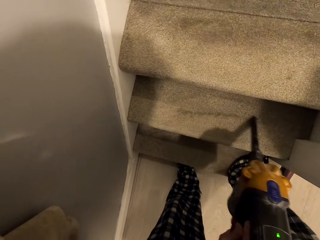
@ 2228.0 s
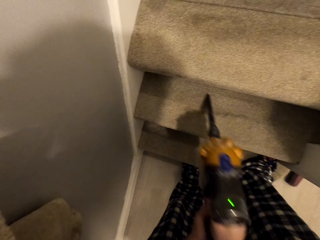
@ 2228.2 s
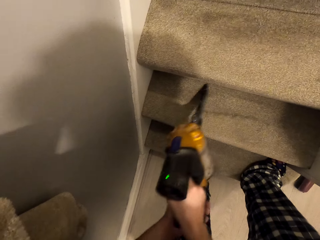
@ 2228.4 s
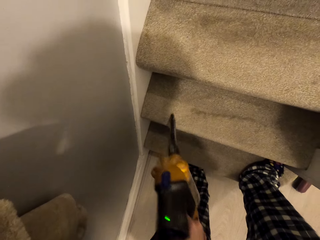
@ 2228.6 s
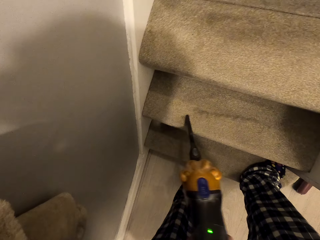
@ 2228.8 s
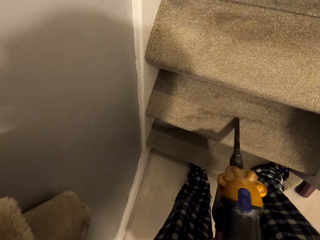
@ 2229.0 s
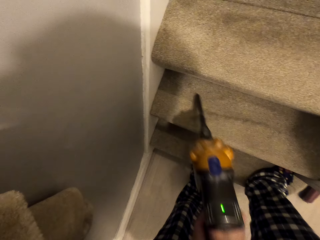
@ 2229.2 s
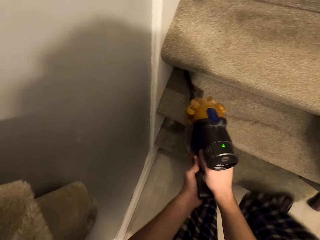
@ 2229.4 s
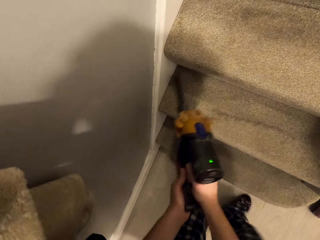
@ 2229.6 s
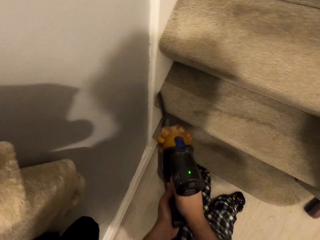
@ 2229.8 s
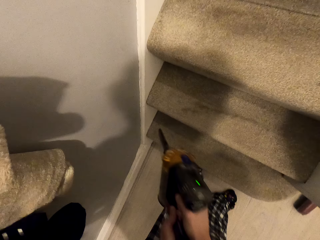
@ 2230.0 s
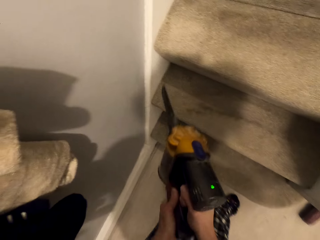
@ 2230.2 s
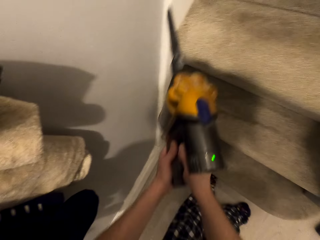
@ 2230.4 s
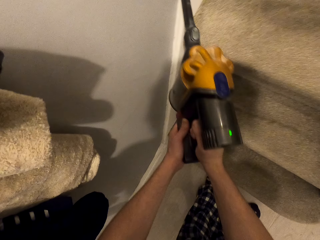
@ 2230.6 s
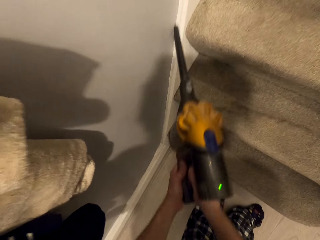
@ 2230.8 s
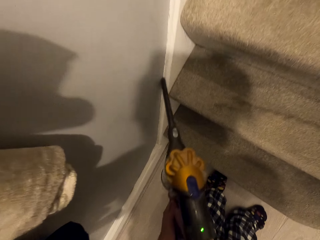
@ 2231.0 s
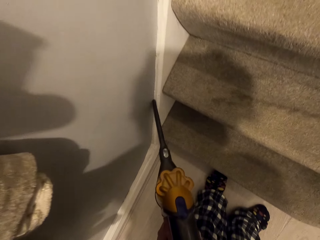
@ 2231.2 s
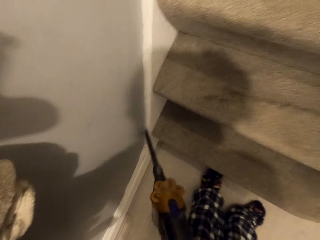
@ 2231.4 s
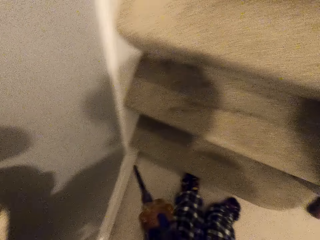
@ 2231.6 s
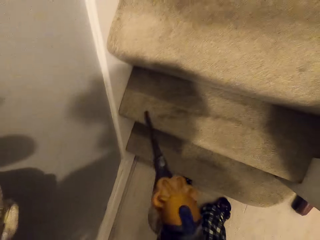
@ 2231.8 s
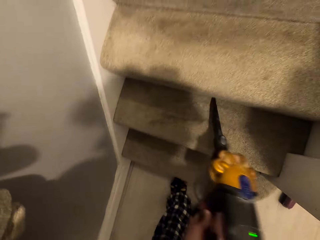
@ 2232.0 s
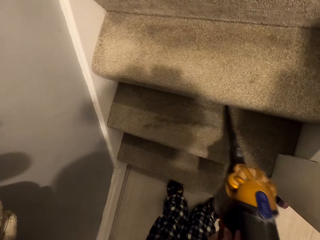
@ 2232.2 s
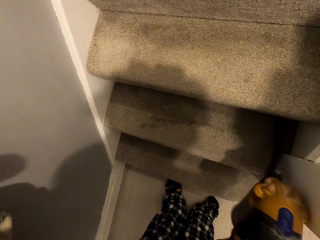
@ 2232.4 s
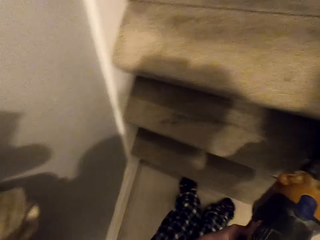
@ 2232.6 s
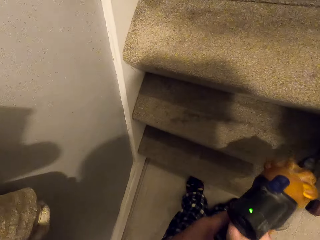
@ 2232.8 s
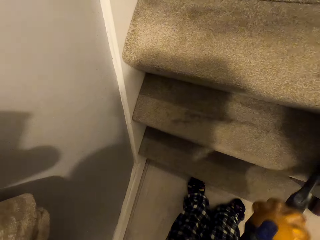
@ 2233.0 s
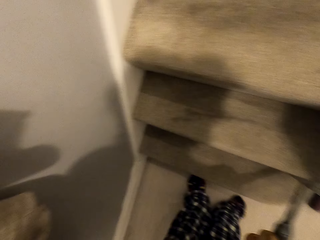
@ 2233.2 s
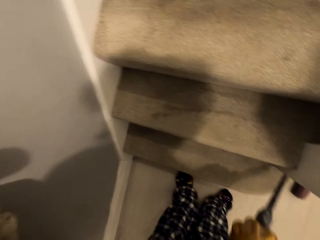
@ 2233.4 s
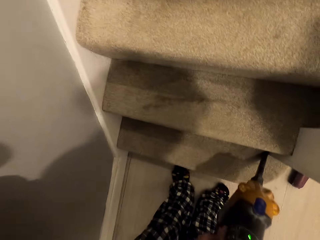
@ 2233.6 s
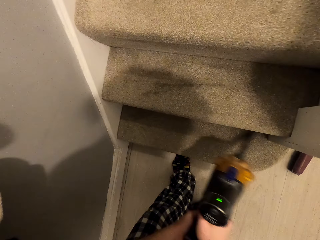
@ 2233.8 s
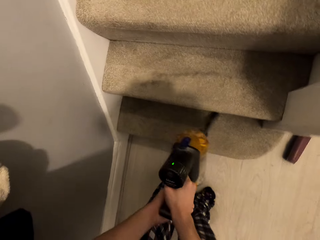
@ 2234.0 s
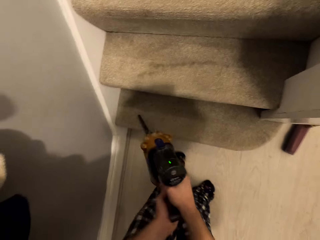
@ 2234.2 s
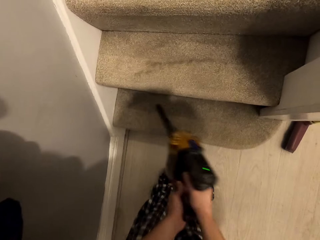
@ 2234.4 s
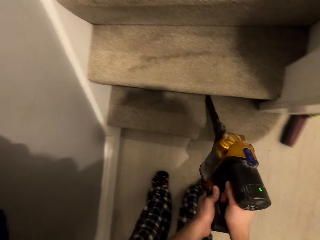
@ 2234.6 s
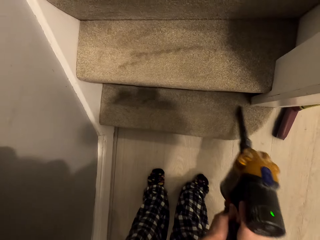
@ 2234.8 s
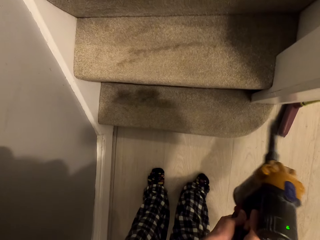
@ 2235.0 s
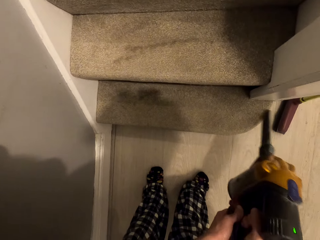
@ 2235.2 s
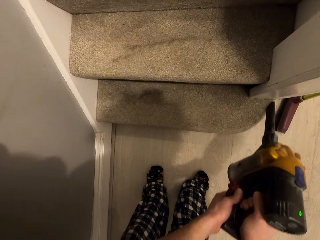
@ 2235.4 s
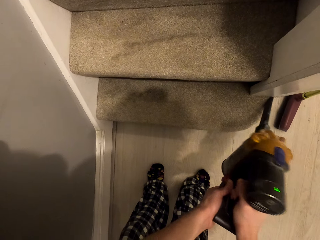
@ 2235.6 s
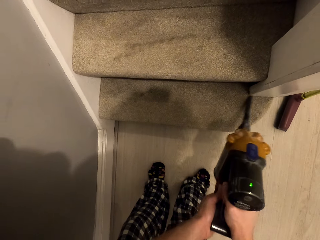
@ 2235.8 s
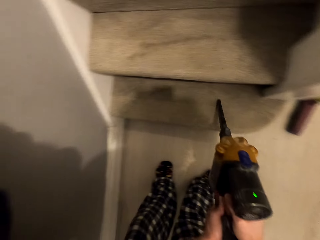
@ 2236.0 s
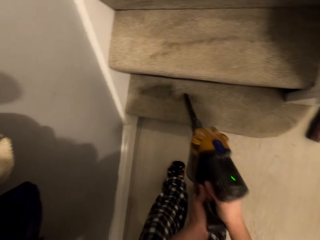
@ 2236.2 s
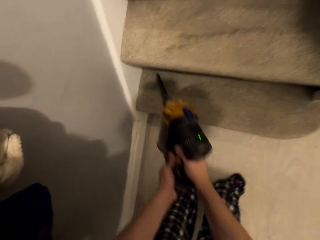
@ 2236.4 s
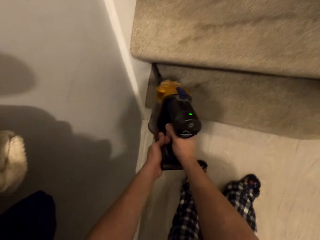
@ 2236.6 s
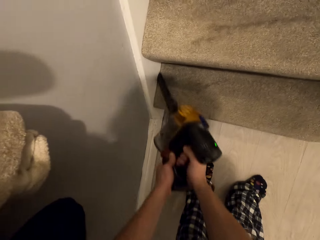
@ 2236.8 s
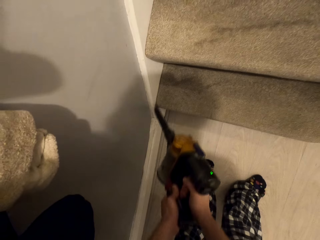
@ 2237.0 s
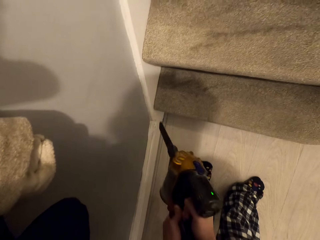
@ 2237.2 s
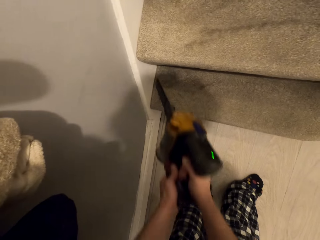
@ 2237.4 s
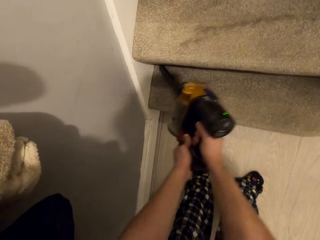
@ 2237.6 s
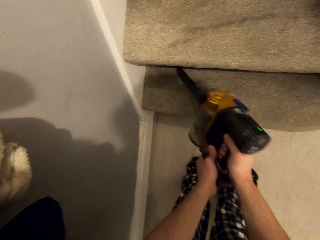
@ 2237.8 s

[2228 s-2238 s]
The camera wearer moves the vacuum cleaner along the skirting. They move the vacuum cleaner along the staircase.

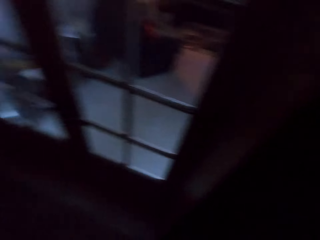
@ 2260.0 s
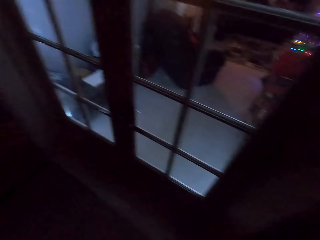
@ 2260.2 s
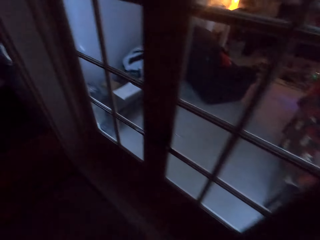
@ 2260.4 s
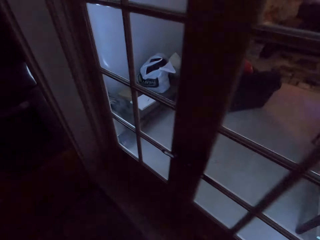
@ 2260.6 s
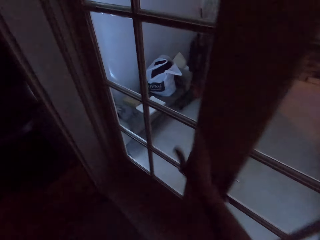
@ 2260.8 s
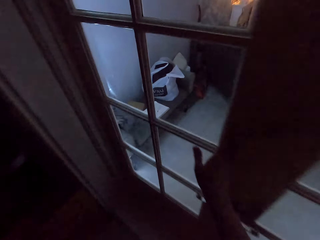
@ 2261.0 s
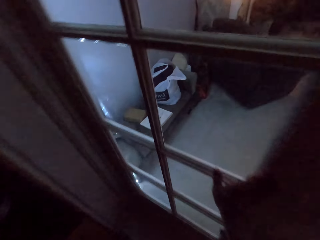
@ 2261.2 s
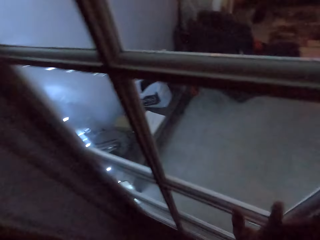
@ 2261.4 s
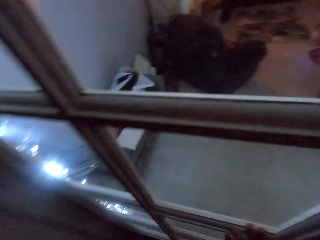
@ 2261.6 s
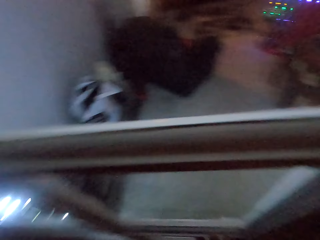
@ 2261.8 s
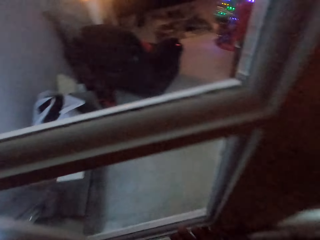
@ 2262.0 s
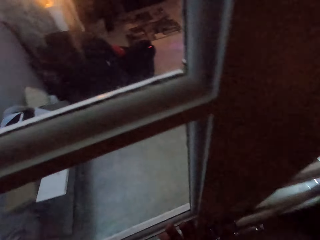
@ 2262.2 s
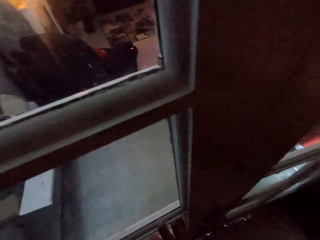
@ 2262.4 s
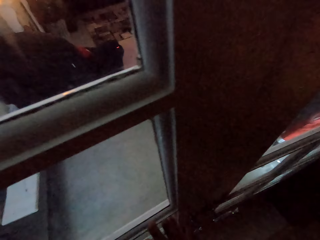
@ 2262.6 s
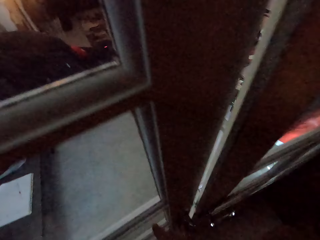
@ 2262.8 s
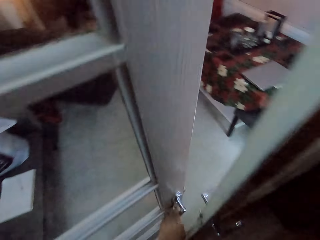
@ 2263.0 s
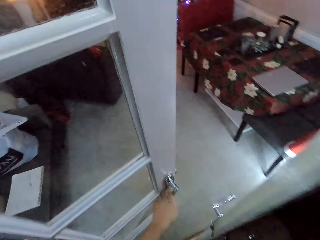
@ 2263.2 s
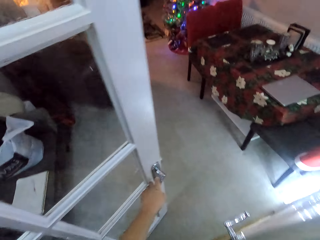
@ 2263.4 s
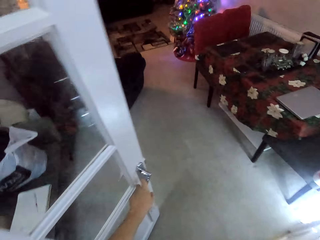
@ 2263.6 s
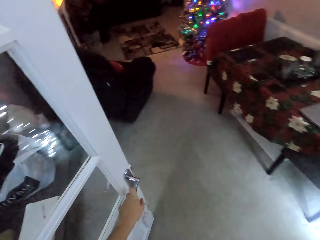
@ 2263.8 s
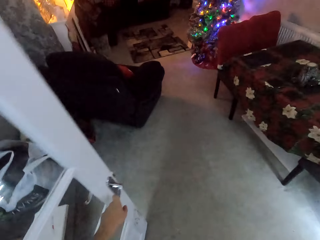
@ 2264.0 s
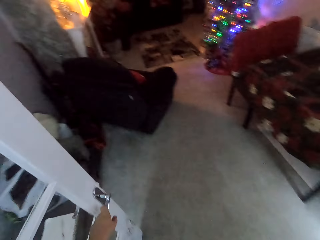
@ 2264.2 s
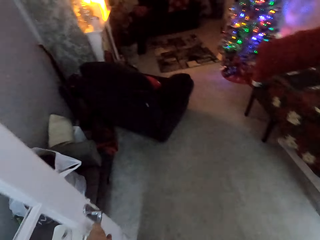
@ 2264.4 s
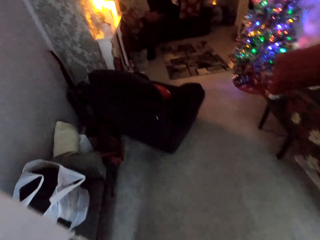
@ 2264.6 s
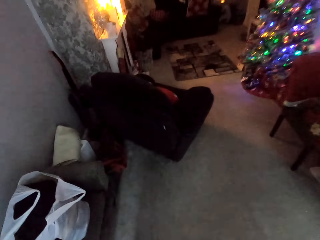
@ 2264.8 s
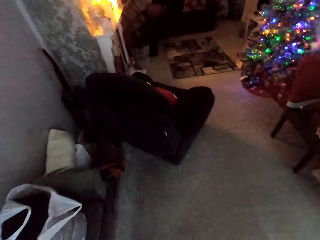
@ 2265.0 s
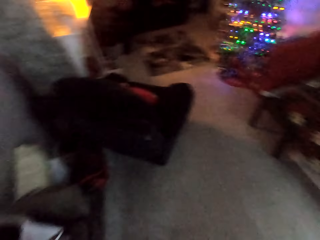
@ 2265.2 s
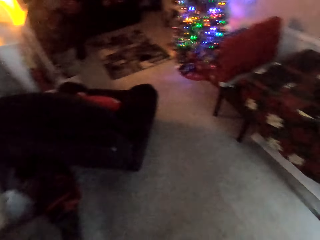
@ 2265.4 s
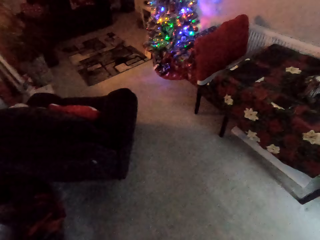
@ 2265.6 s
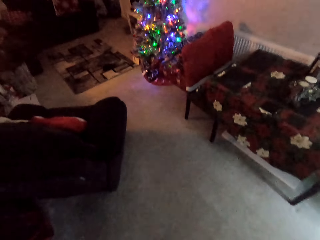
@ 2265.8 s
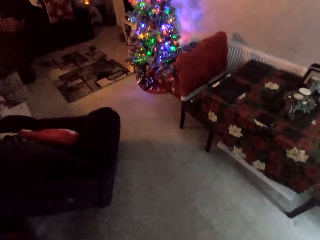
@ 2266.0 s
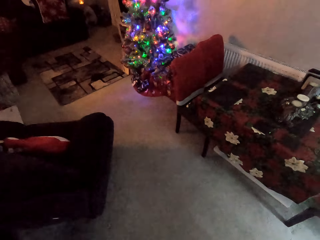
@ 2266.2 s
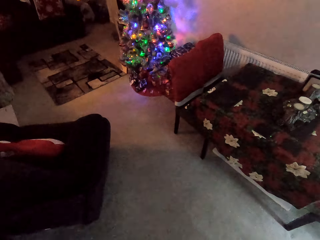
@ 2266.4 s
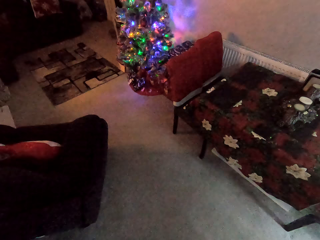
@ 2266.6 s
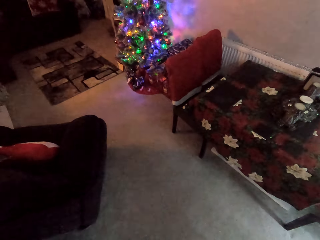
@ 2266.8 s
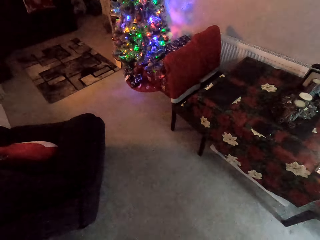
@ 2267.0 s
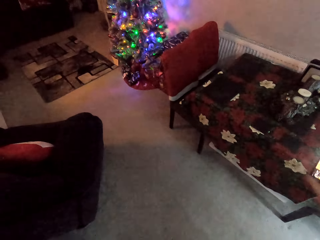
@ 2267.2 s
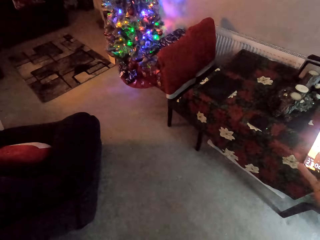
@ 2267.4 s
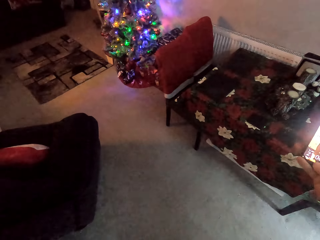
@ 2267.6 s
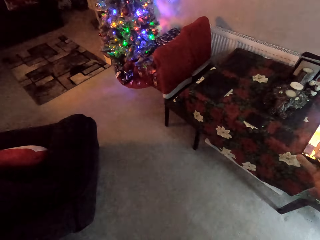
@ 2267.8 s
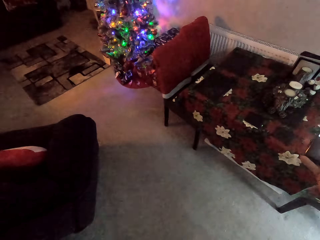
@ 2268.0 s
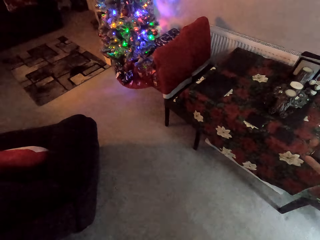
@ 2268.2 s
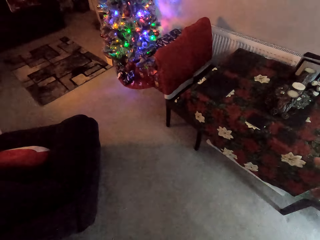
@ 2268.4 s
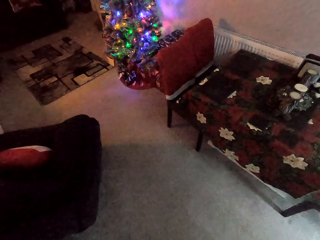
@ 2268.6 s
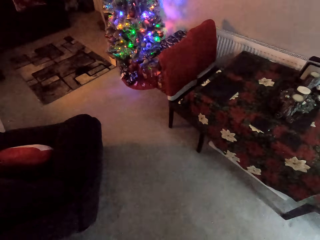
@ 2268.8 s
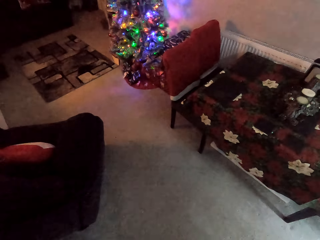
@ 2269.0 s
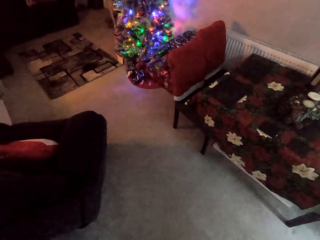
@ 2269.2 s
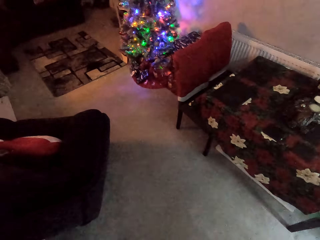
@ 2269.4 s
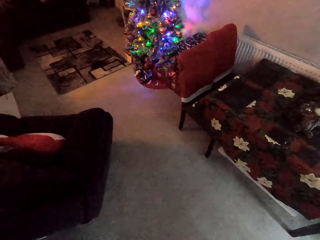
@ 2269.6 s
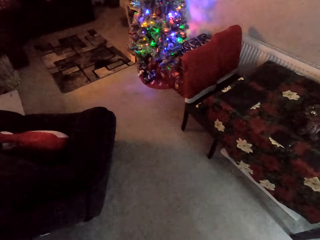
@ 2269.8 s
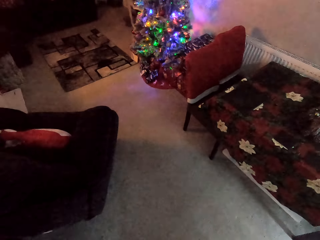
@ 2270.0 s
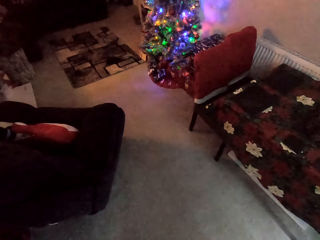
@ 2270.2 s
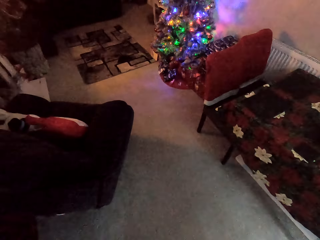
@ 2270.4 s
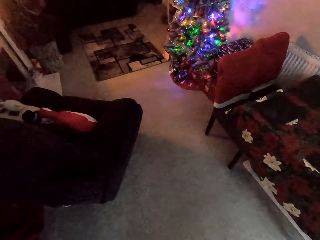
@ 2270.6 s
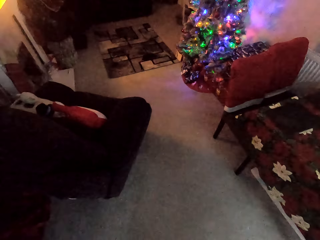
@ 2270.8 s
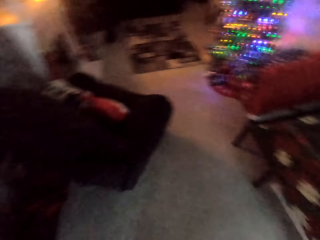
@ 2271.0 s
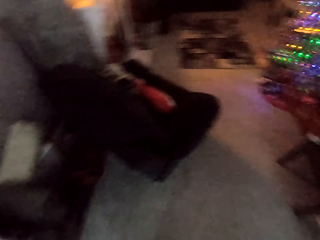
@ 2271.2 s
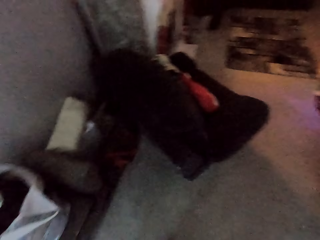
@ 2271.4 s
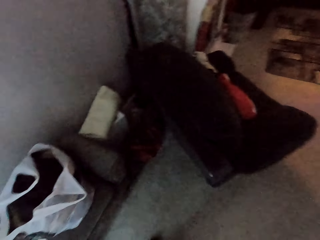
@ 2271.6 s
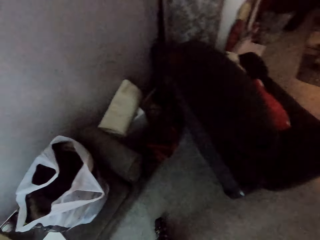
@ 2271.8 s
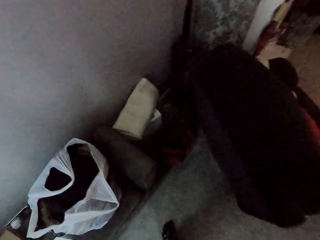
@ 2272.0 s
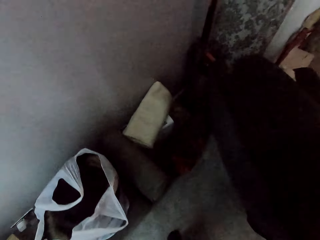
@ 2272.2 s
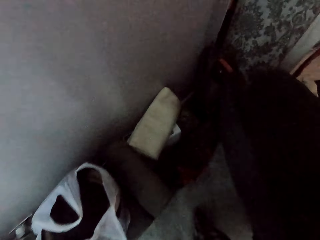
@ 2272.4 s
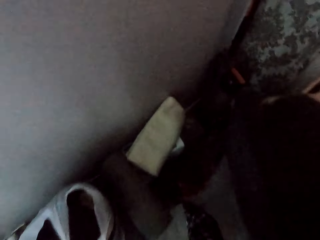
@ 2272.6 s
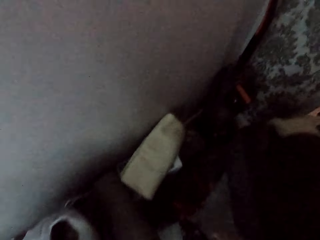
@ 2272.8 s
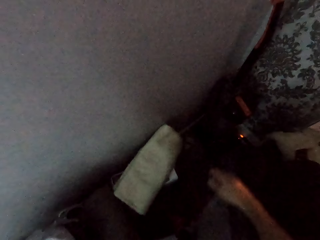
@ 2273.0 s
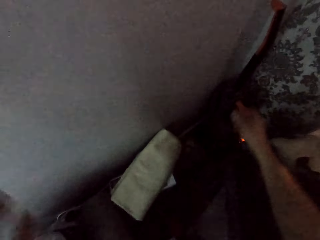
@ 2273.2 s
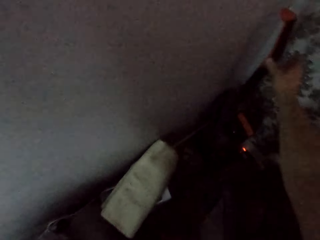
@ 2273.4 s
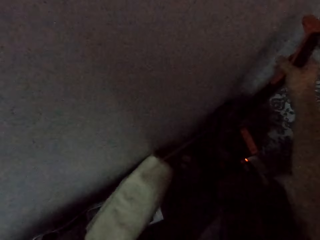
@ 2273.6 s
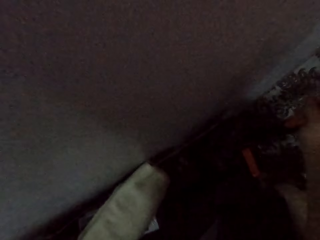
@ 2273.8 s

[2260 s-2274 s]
The camera wearer holds the door. They open the door. They walk round the room. They hold the phone. They walk round the room.
